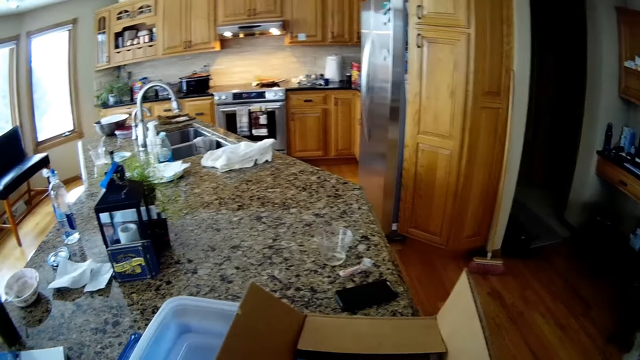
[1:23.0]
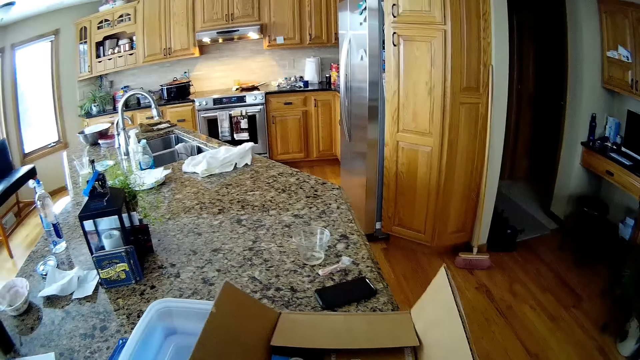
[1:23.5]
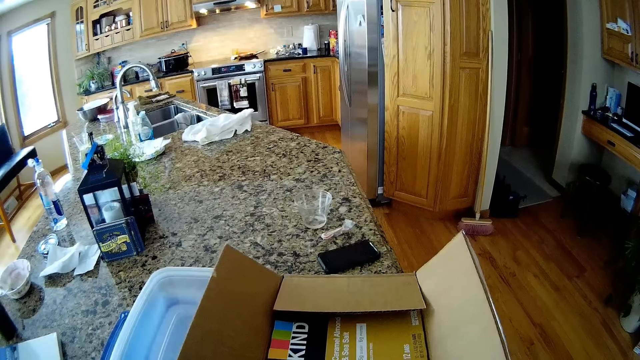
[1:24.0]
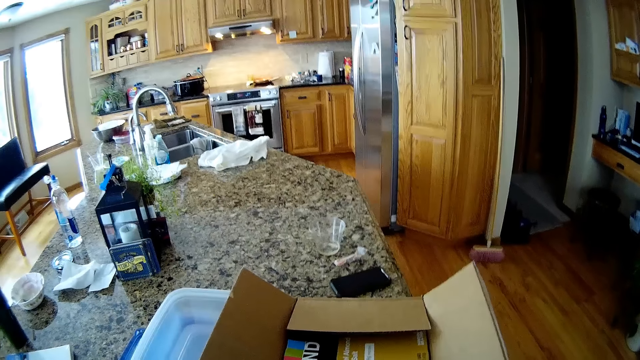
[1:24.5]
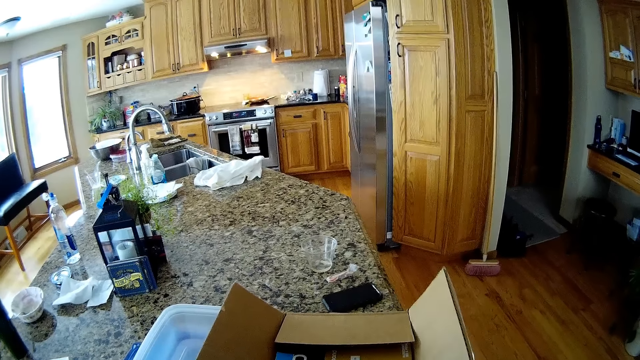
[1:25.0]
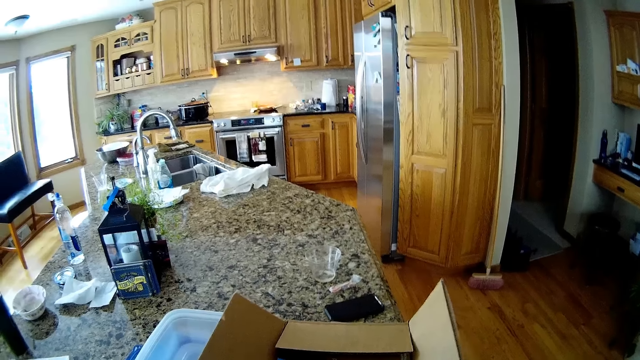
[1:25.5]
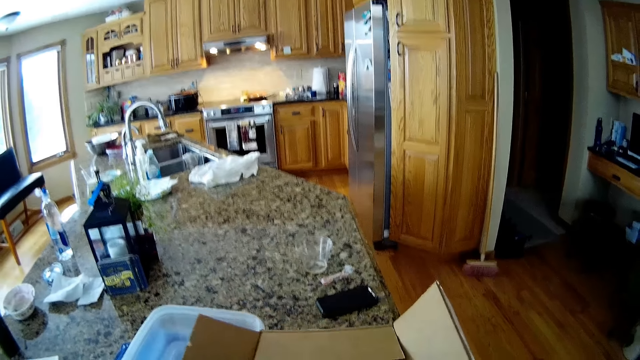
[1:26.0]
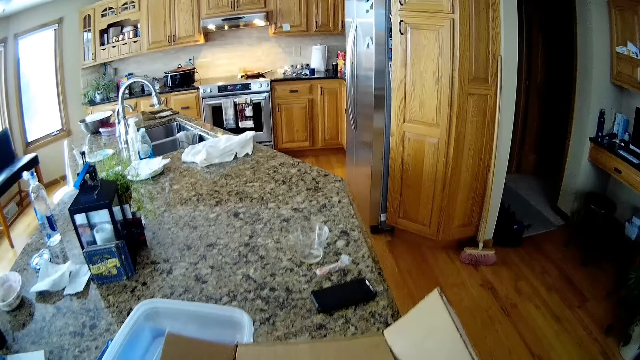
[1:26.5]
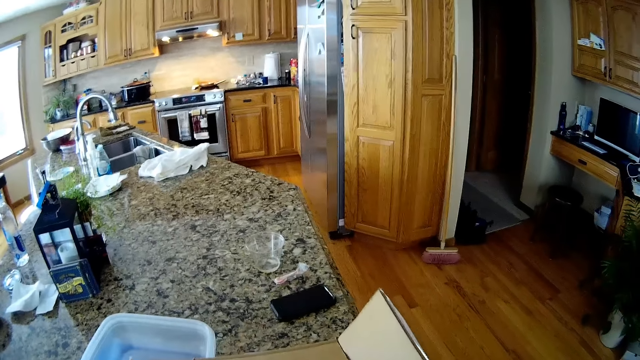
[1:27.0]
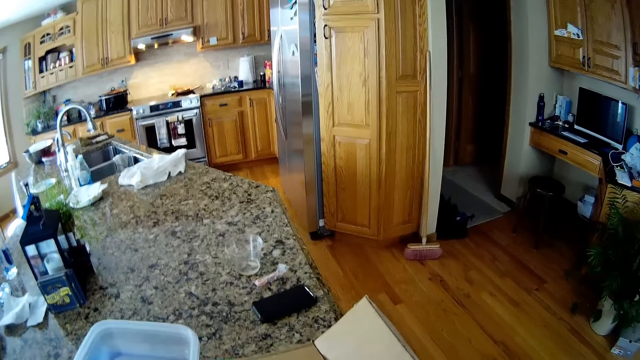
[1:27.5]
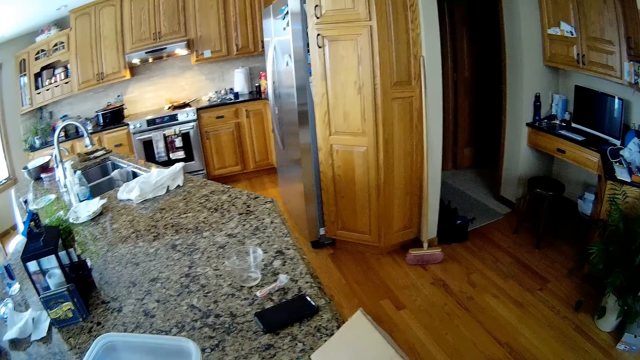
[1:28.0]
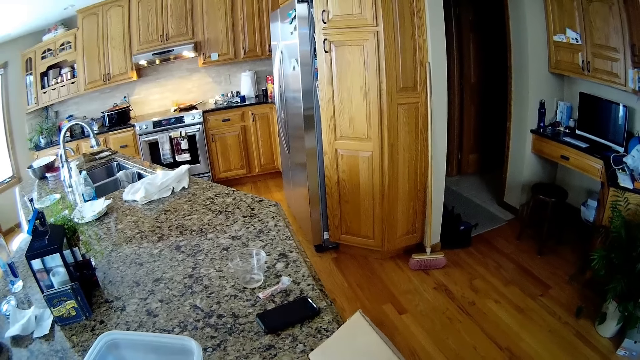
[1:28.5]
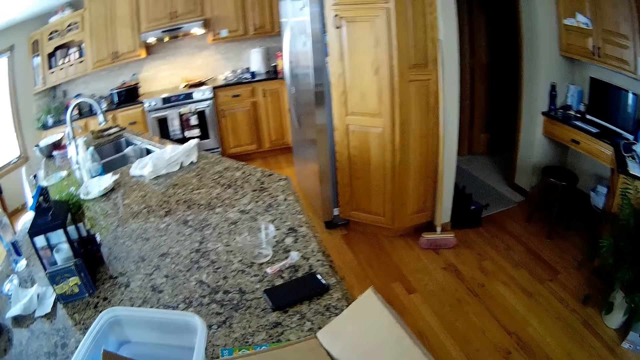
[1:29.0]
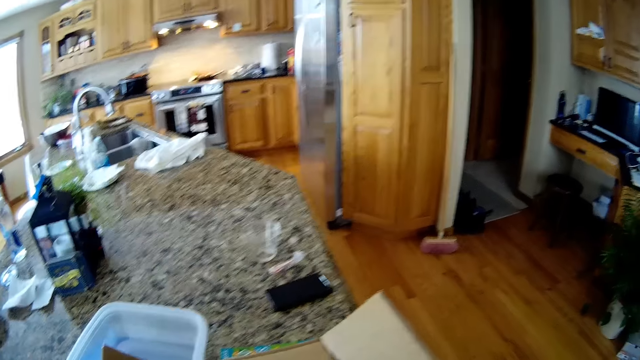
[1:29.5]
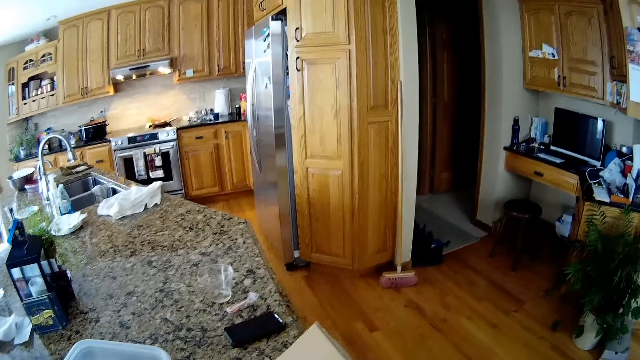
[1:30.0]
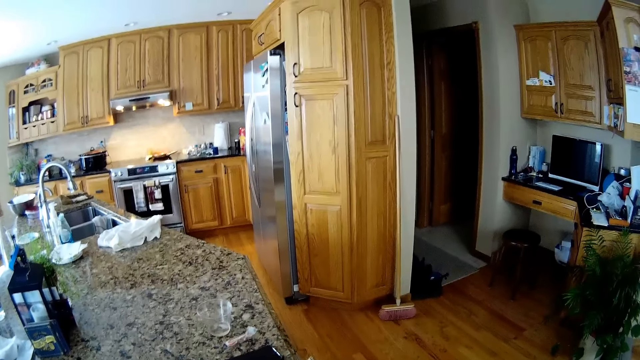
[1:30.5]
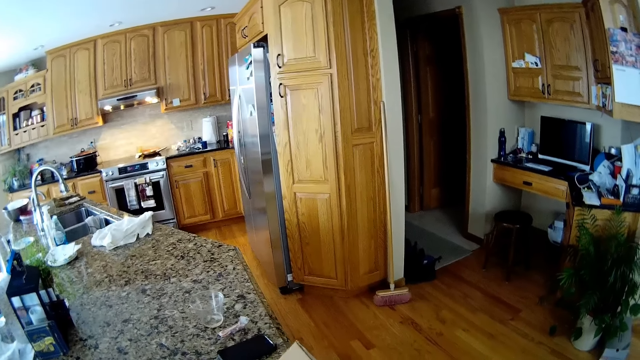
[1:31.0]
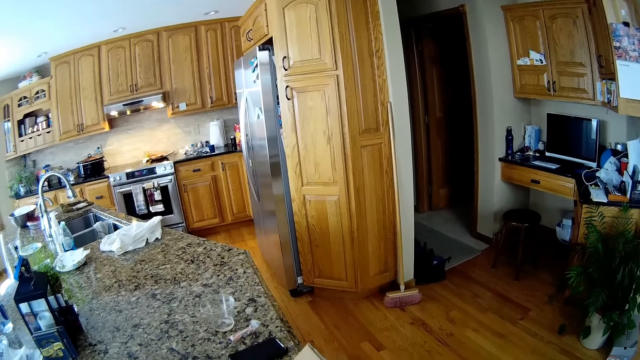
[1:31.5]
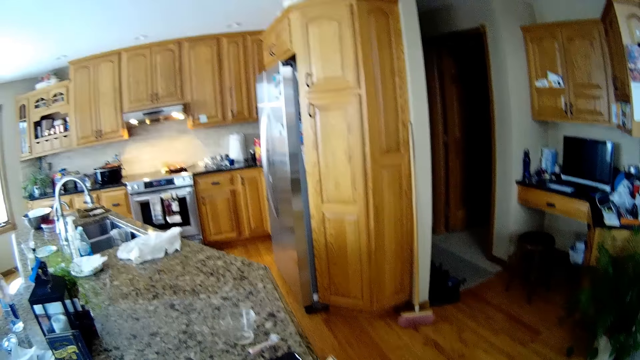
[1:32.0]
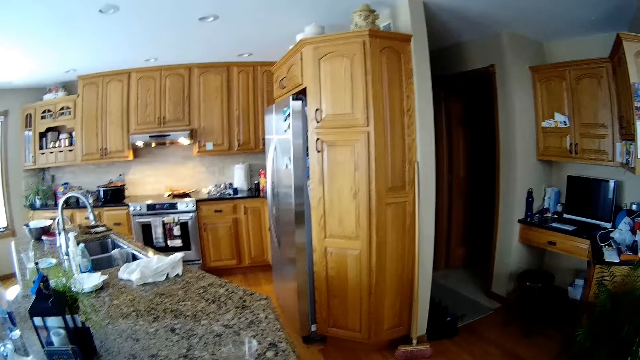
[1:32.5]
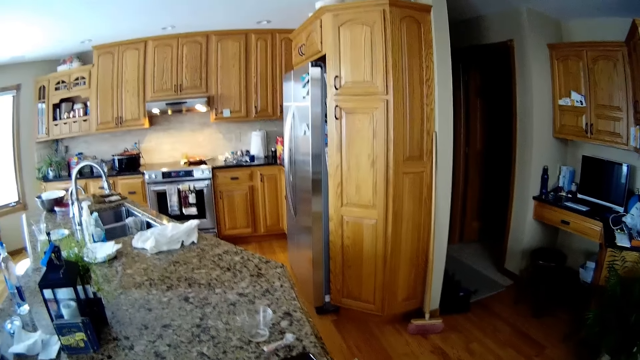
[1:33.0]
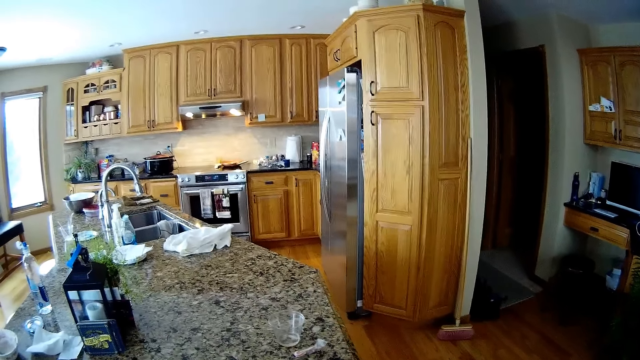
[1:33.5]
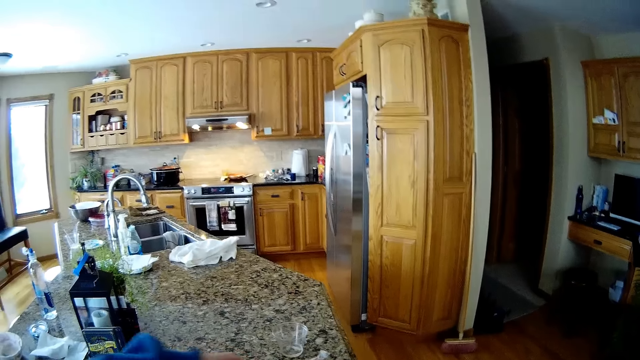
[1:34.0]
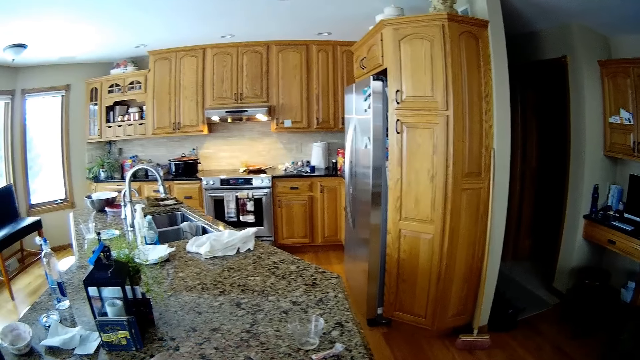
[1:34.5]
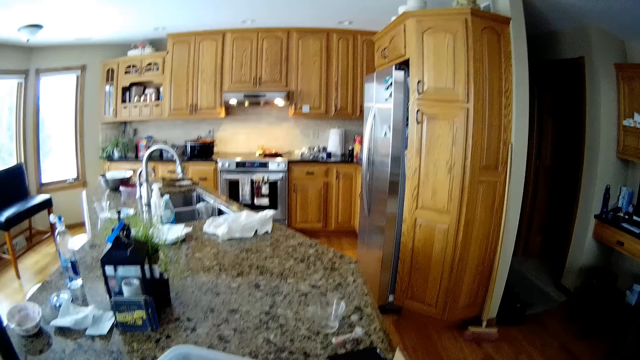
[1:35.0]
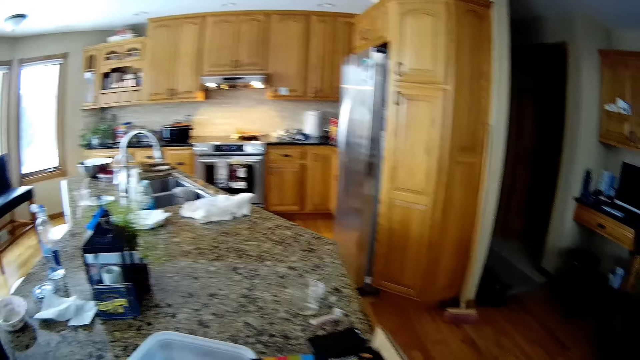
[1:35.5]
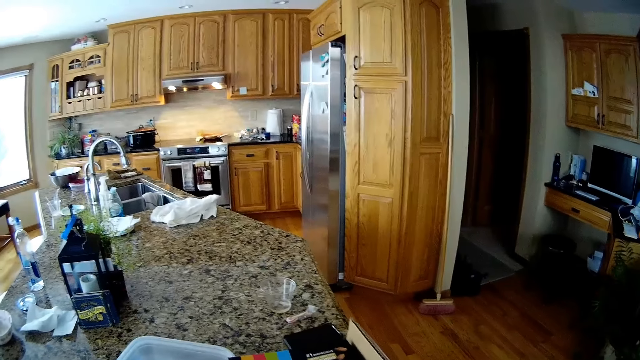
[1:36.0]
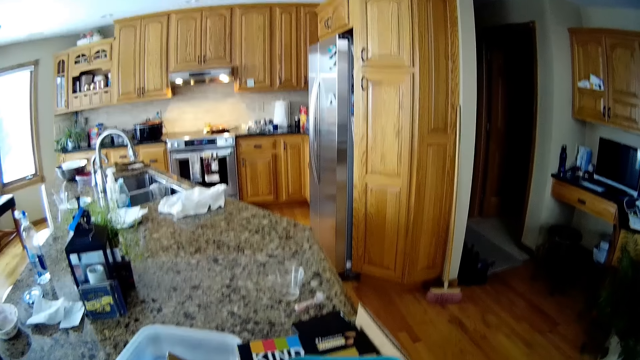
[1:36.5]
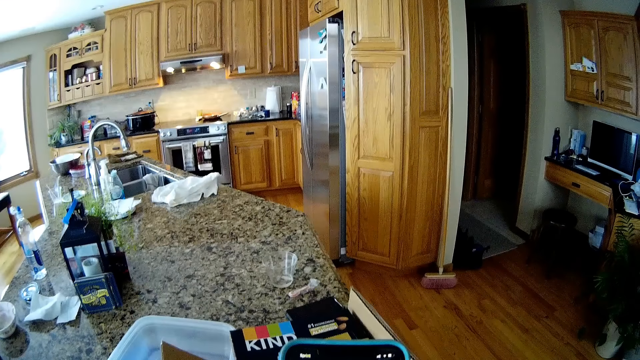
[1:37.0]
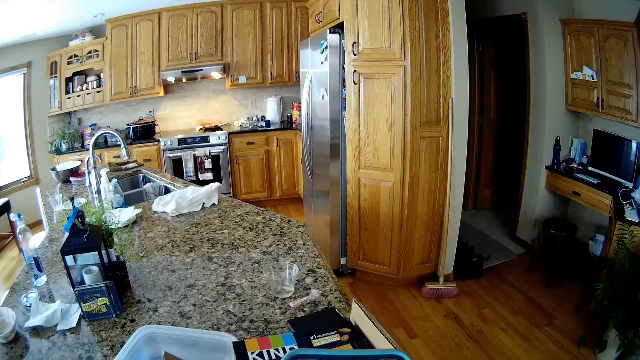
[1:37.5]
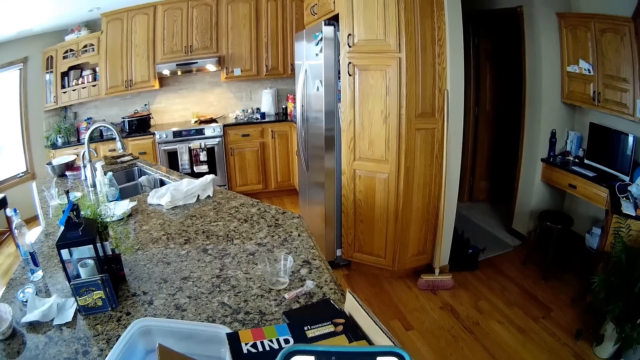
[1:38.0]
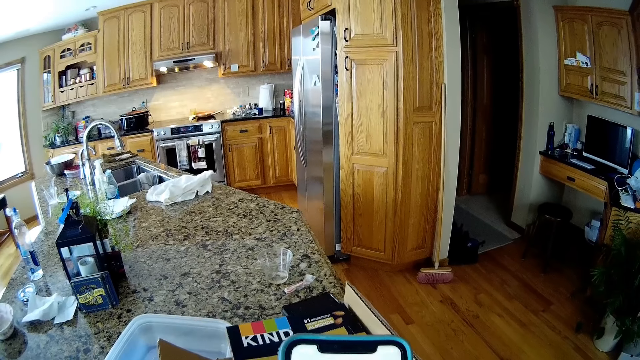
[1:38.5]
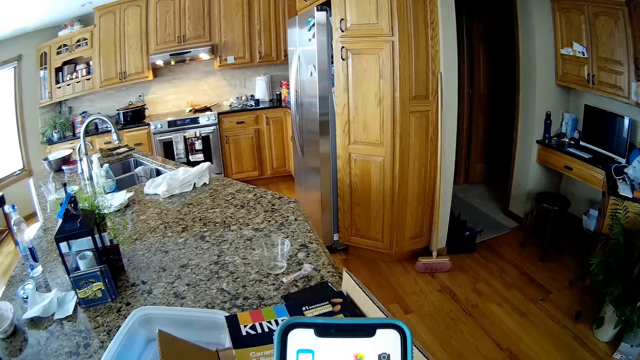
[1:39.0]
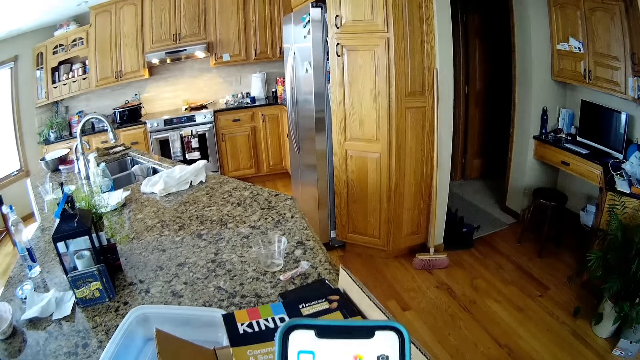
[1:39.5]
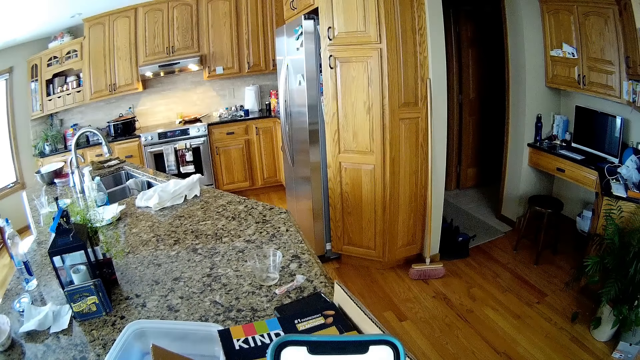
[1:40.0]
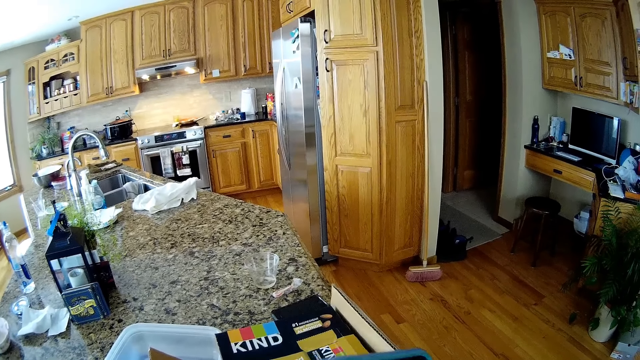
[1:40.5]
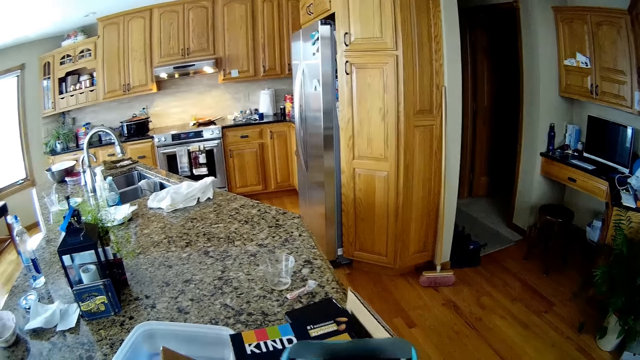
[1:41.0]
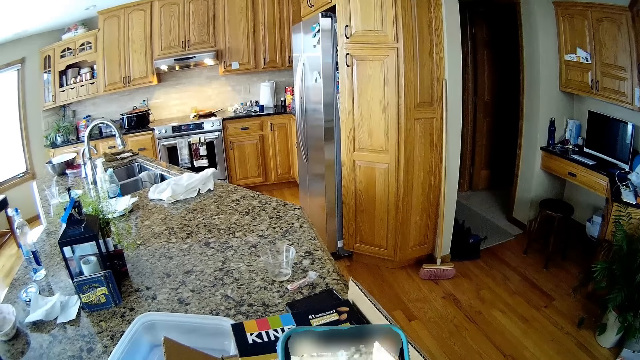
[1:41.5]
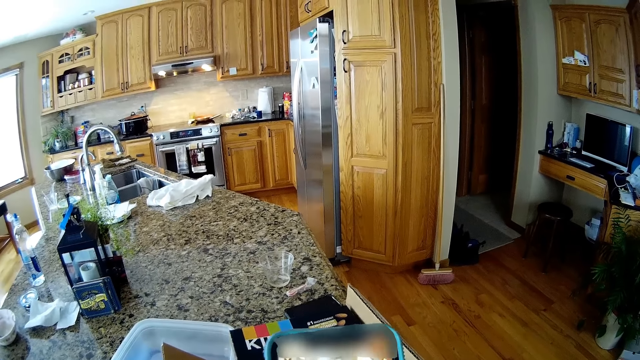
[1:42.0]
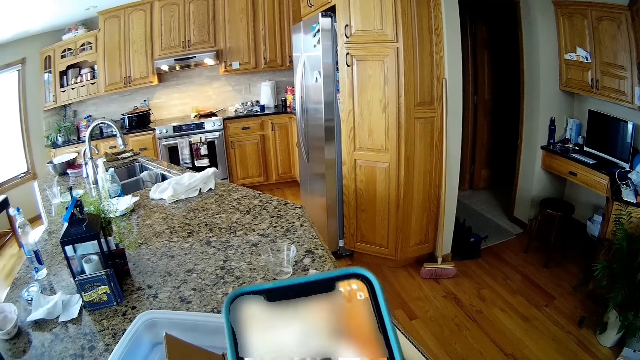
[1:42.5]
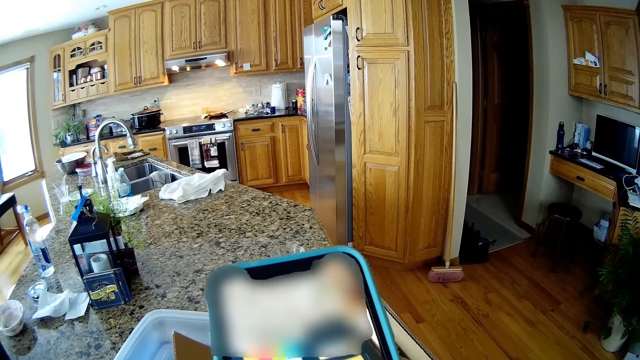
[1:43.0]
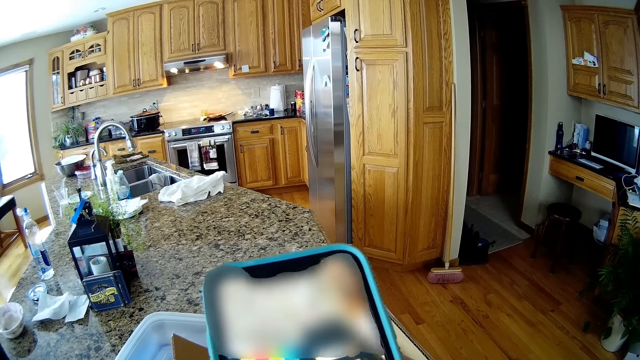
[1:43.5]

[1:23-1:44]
The camera wearer places the dish on the table. He touches the cardboard box with his left hand. He places something in the dish. He operates a phone with both hands. He holds the phone. He scrolls the phone.
